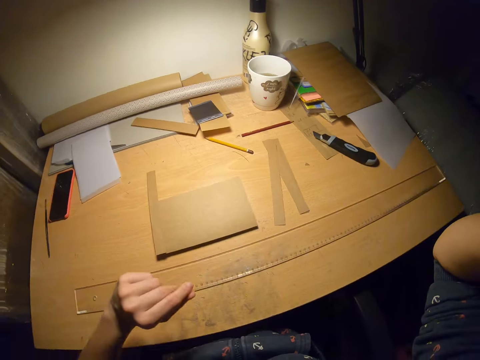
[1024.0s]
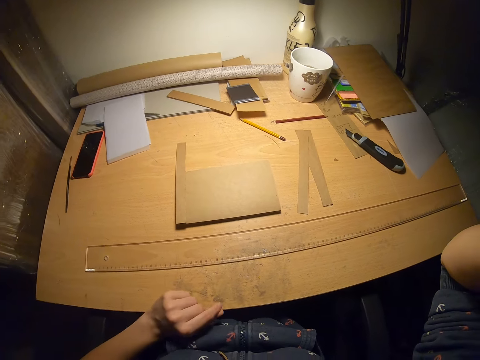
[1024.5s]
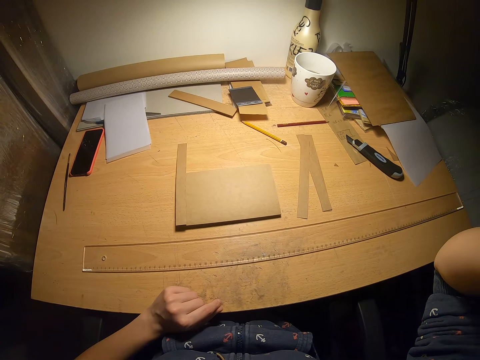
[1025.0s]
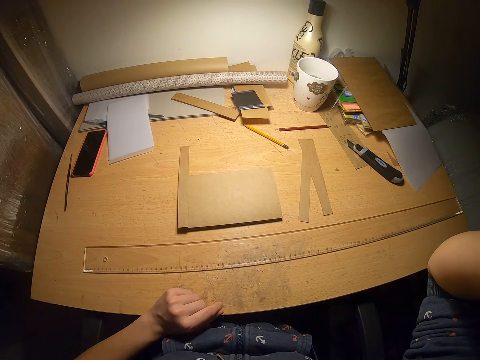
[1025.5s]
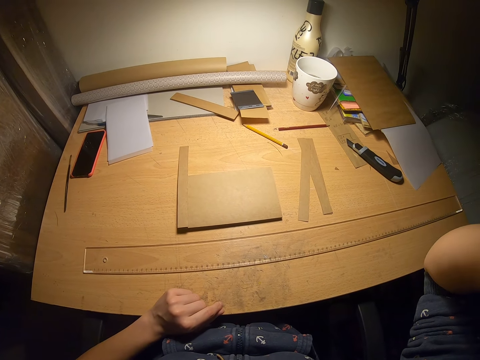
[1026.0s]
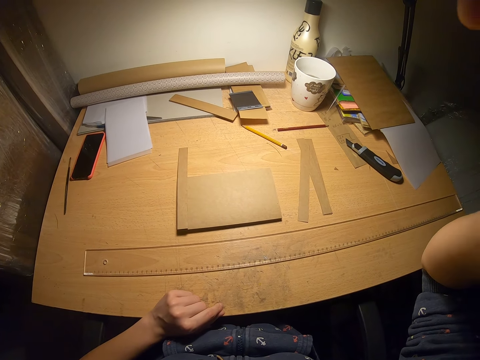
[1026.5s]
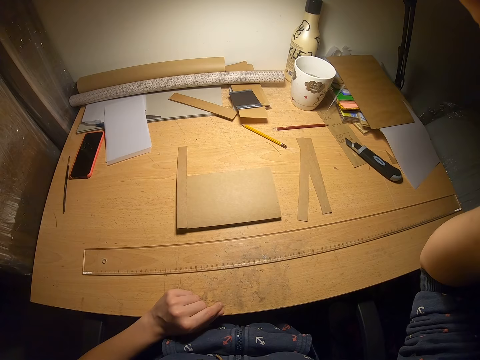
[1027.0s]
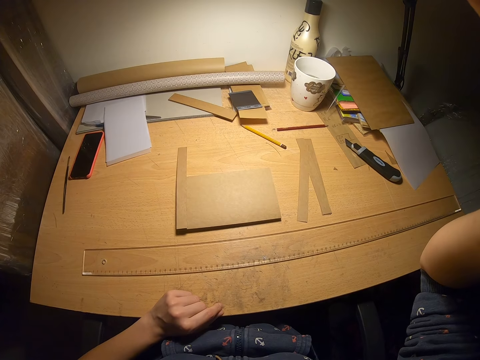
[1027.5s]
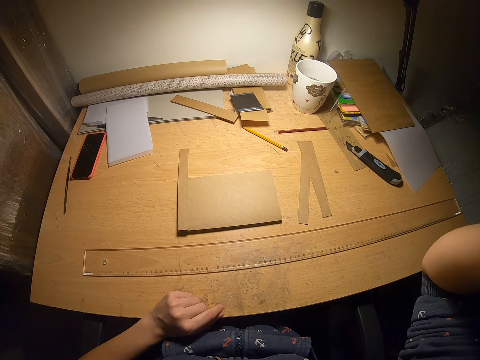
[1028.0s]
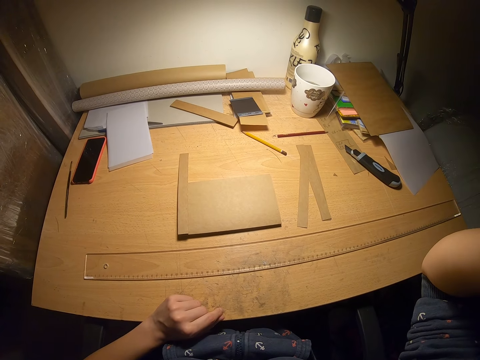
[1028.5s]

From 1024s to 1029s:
The camera wearer raises his hand.
